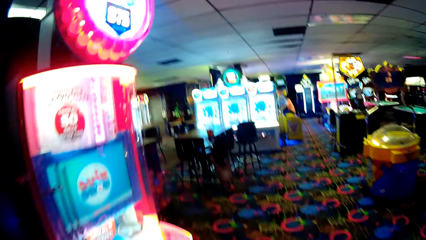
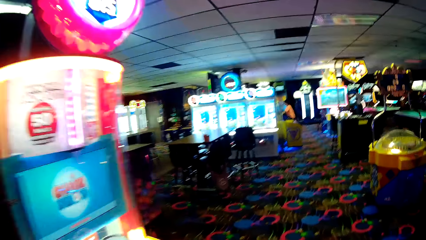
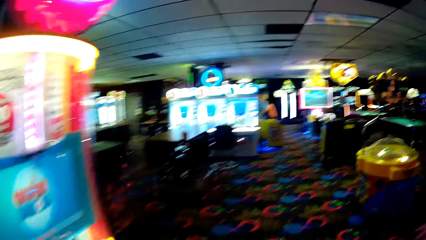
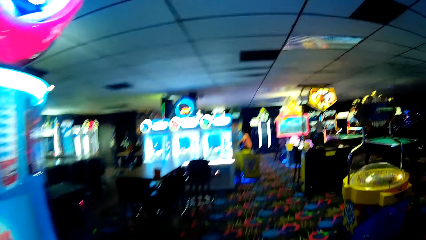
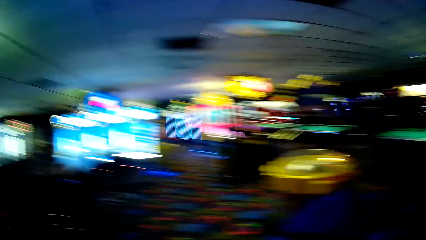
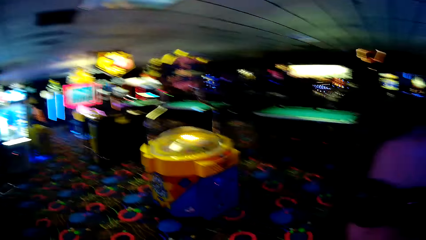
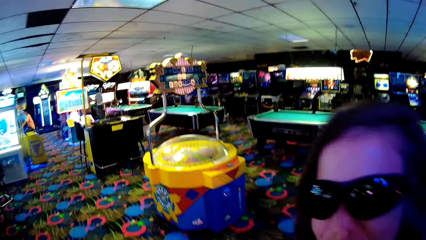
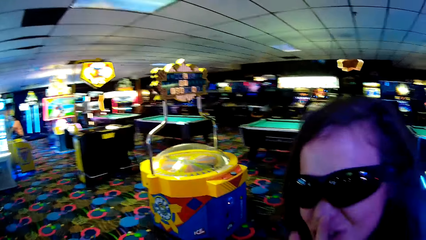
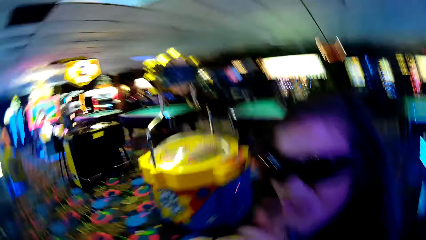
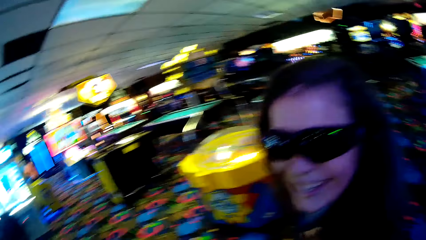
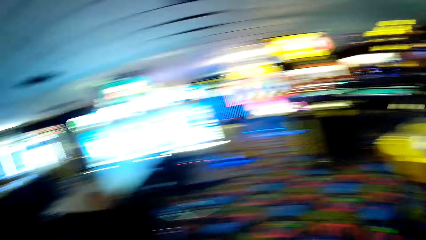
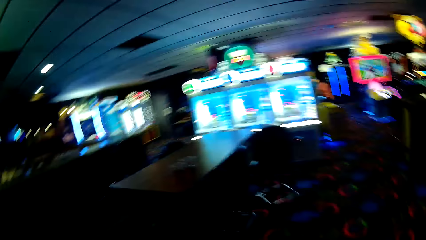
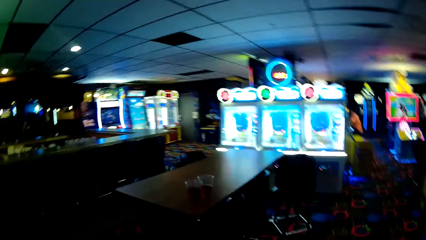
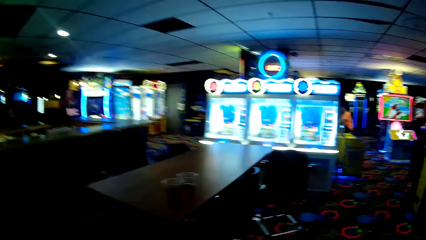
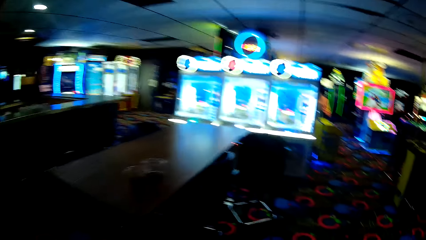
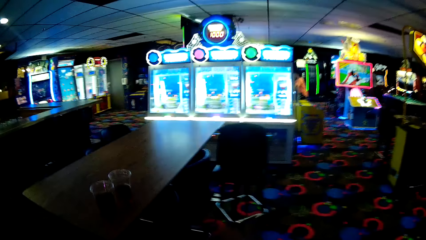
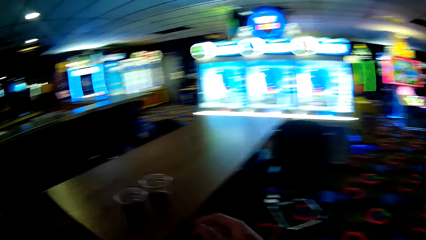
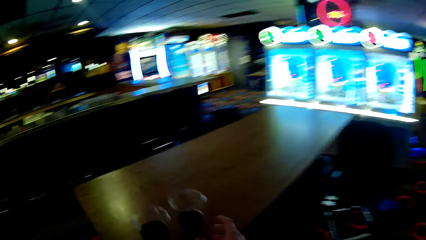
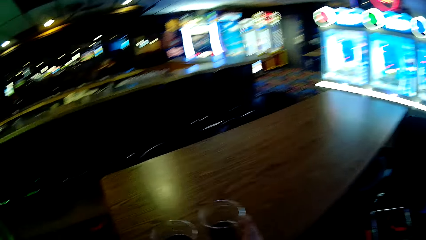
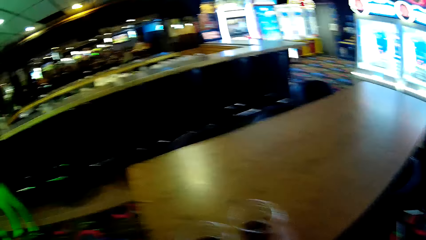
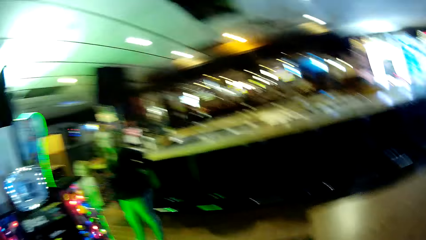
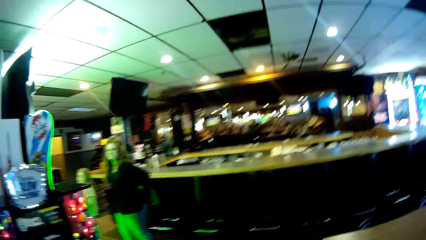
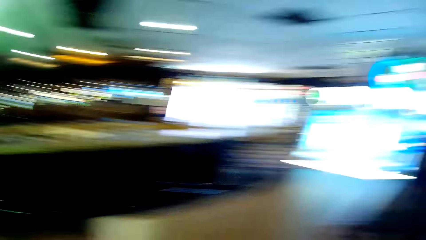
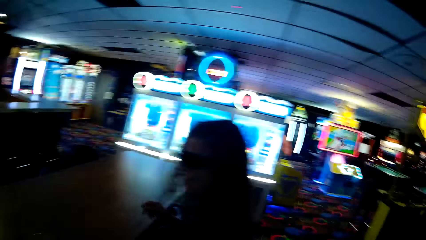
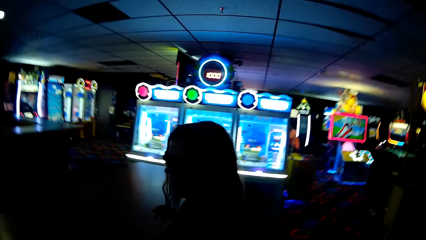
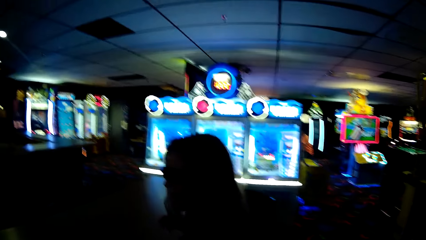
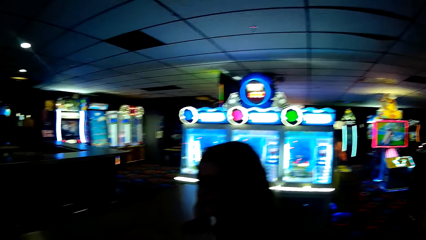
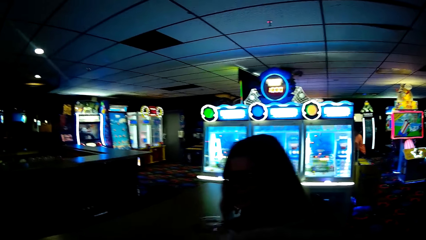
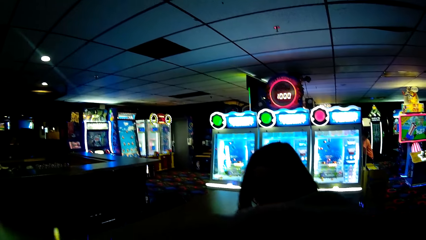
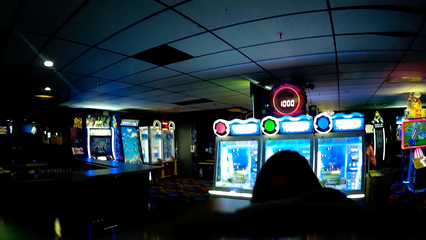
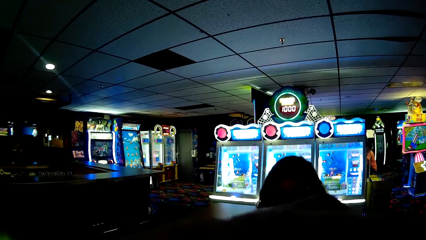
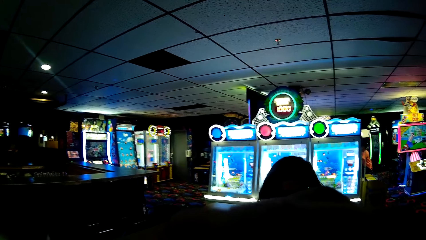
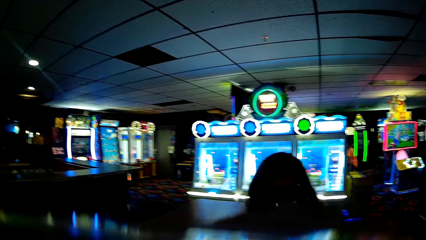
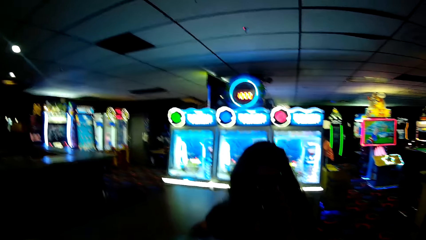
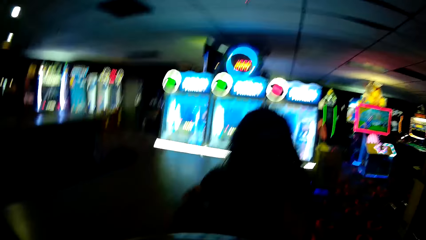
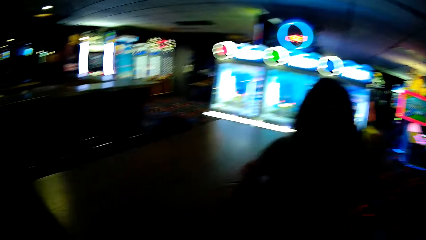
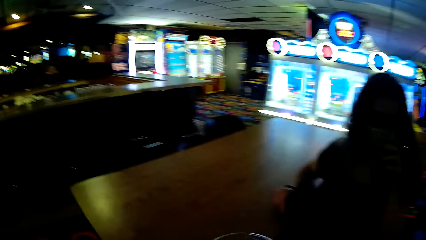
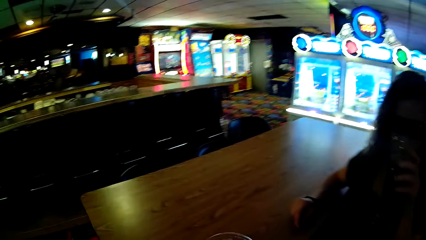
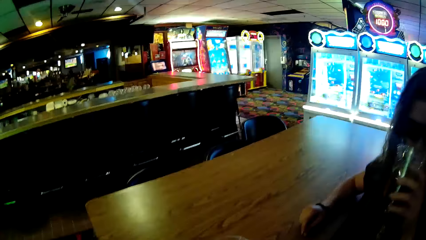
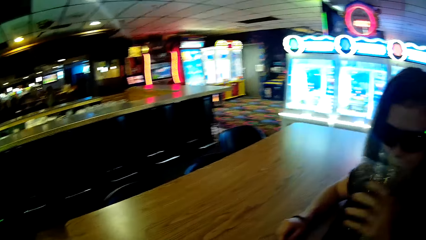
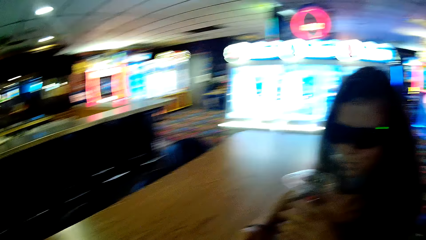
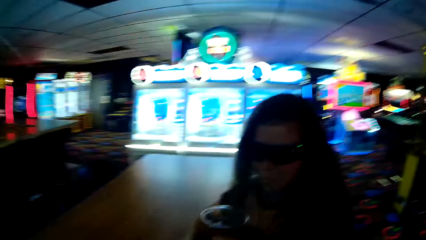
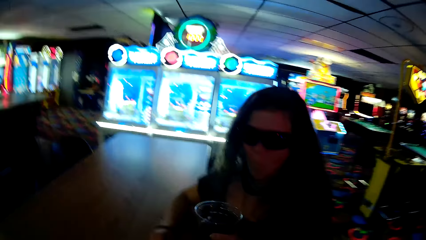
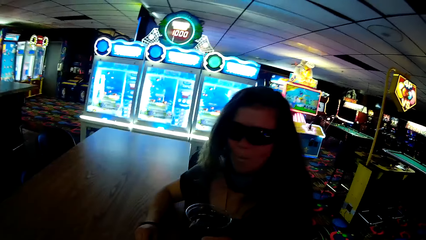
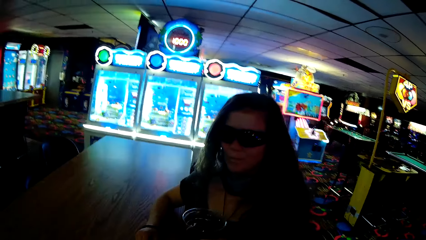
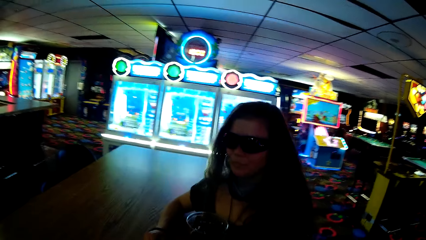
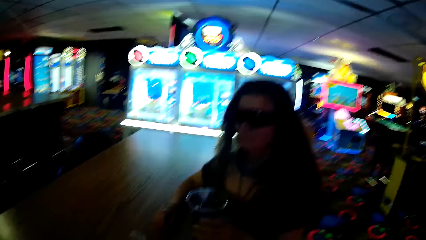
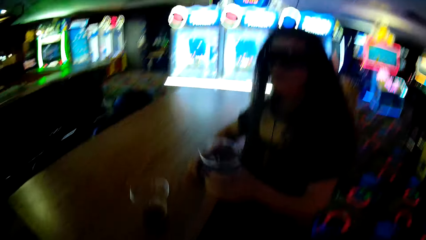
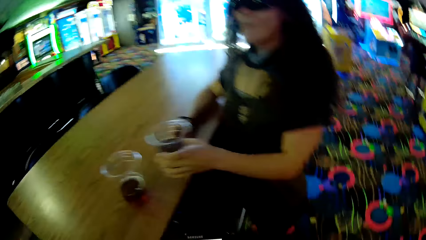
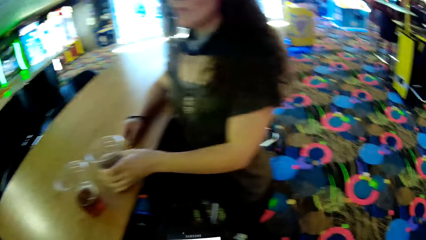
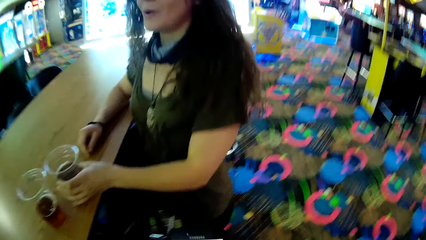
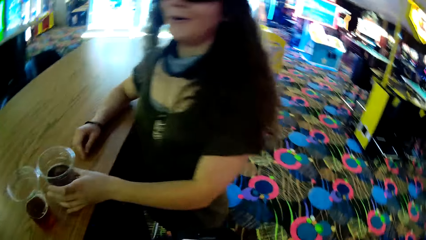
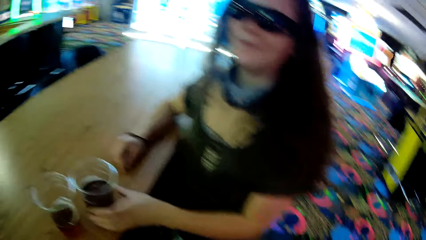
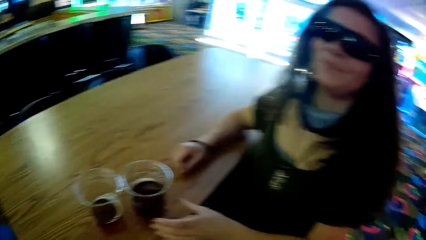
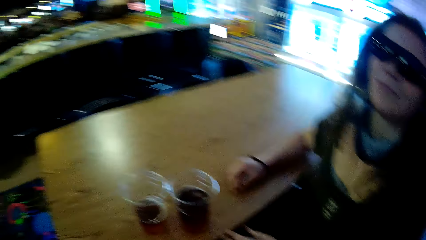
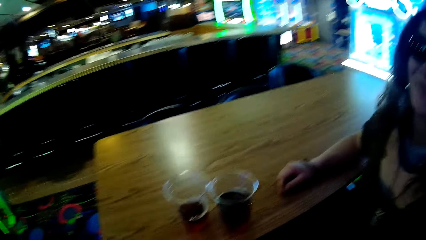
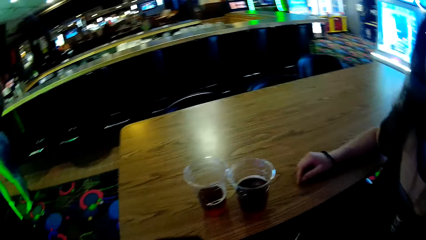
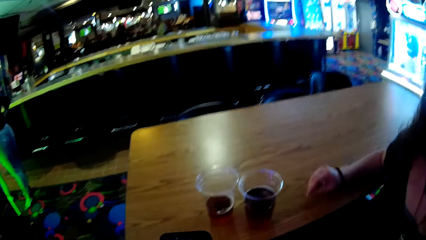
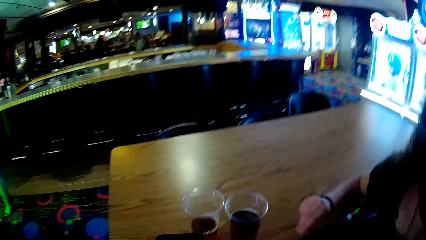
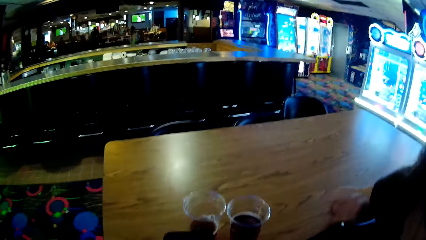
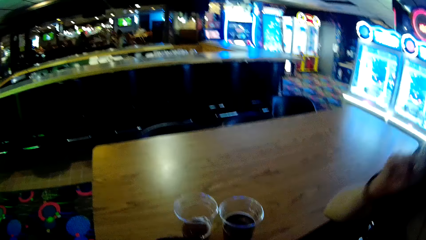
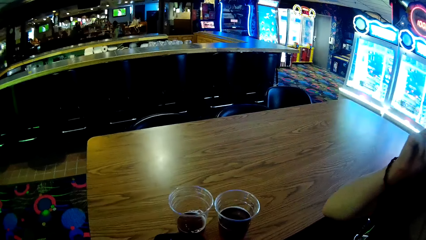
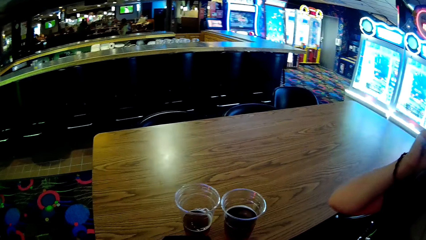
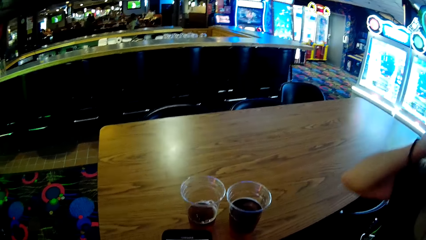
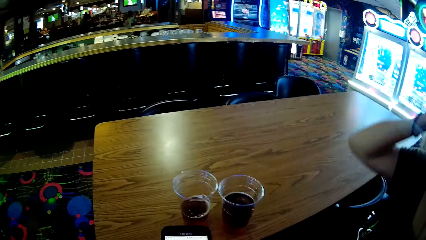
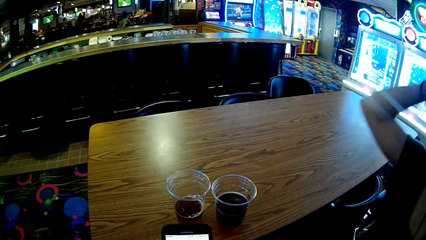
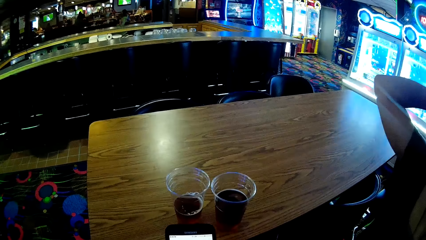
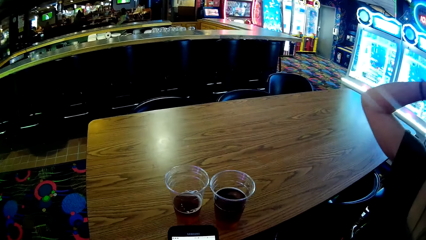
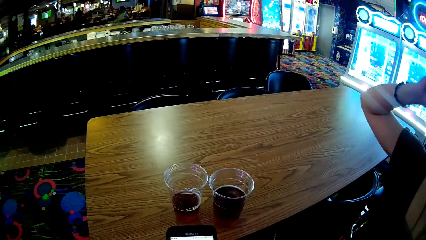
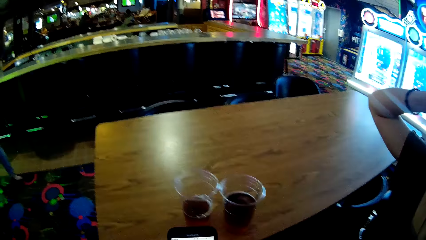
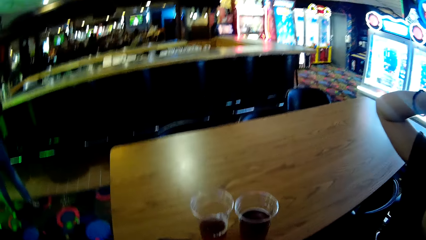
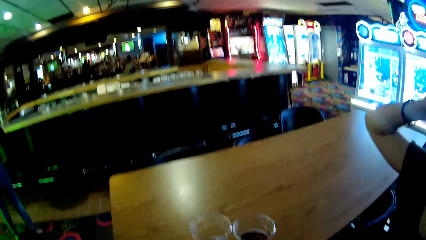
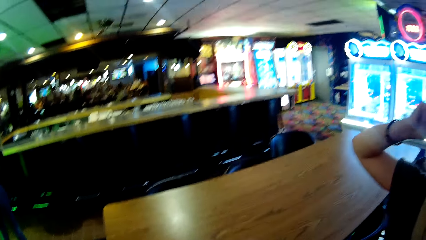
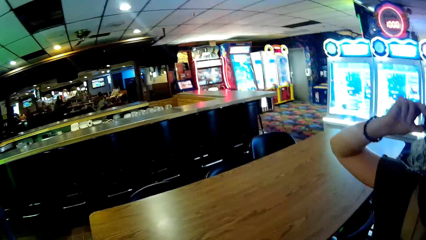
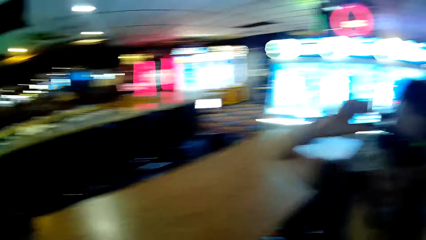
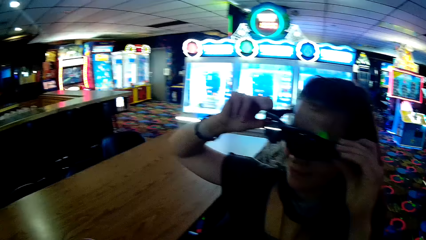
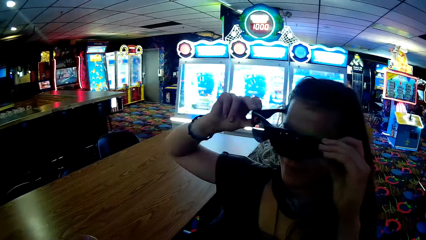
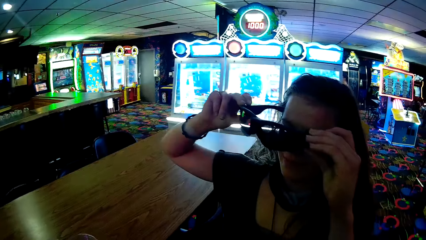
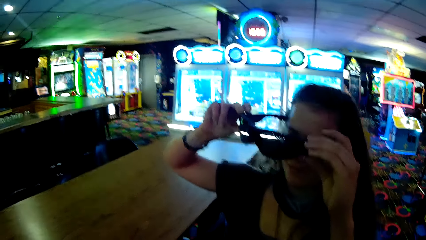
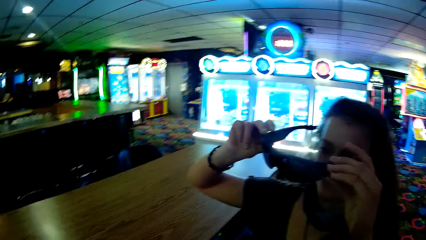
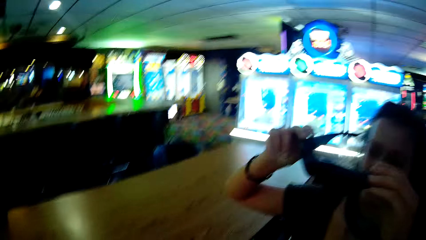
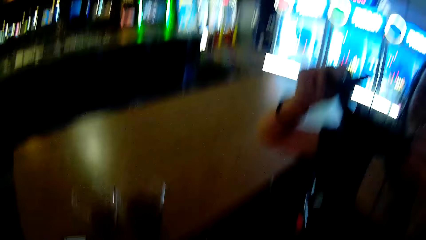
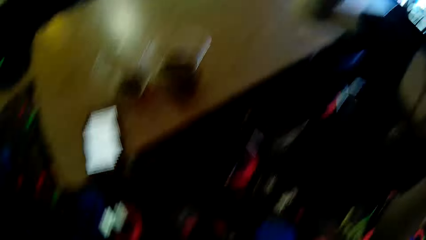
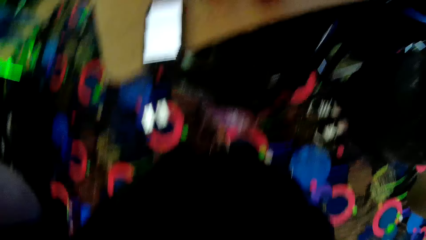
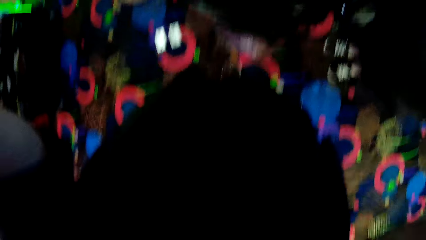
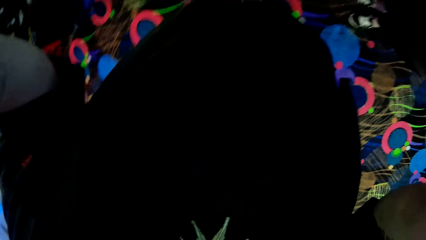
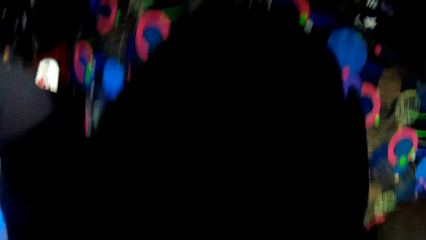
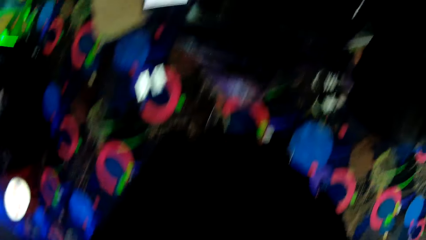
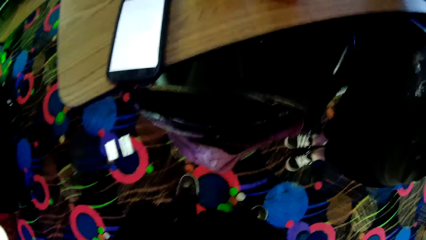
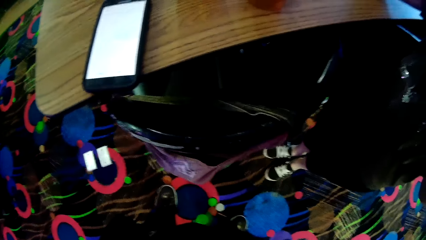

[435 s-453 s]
The camera wearer walks around. They look around. A woman drinks from a glass. The camera wearer looks around. The woman puts the glass down and moves her hand. The woman takes off the goggles. The camera wearer looks around and turns around.
